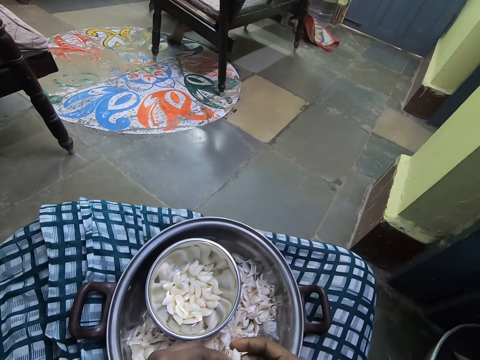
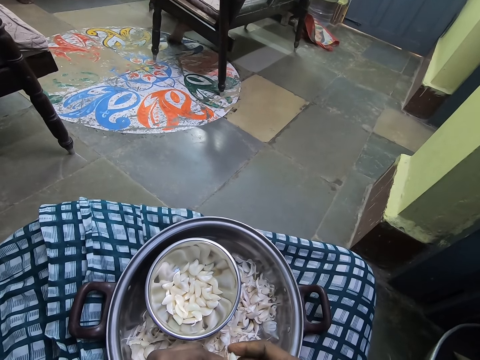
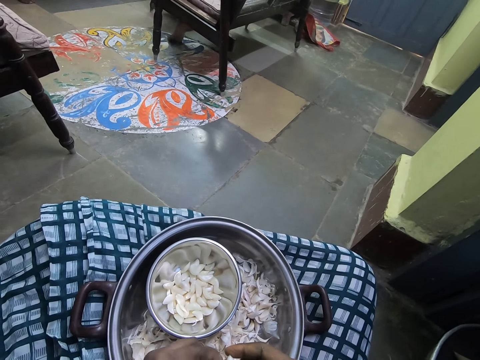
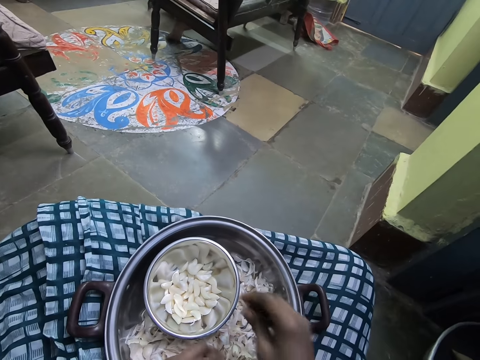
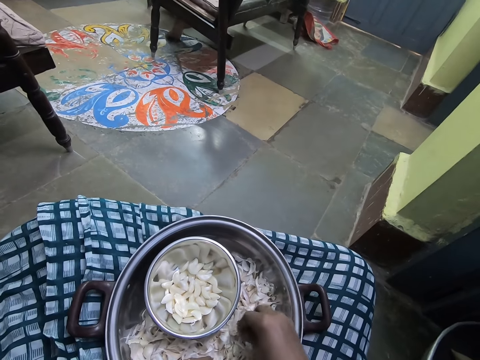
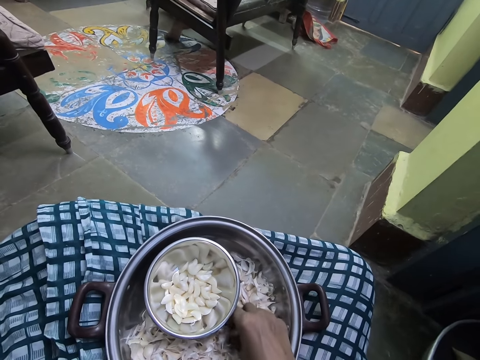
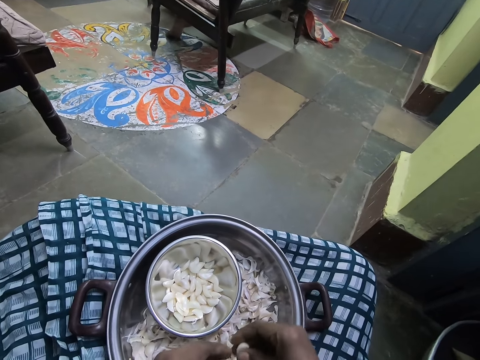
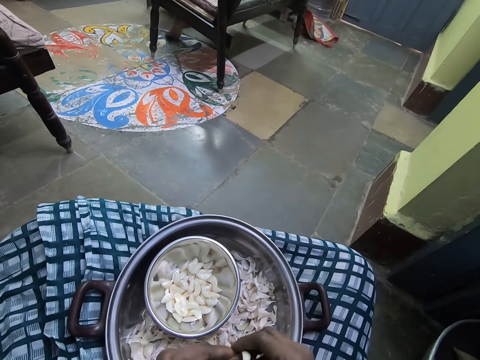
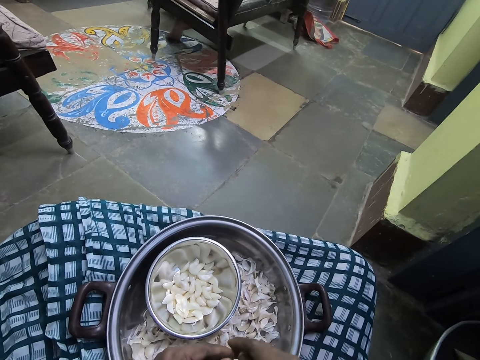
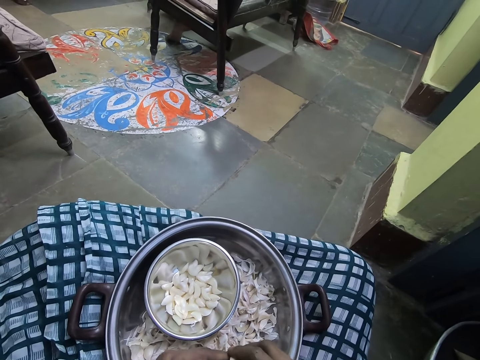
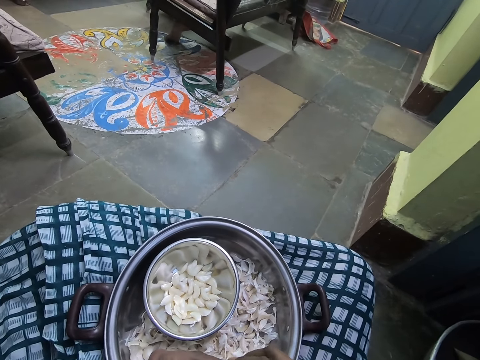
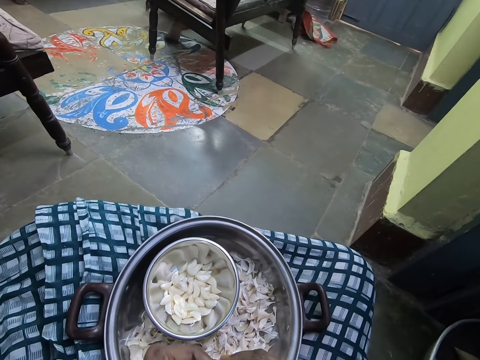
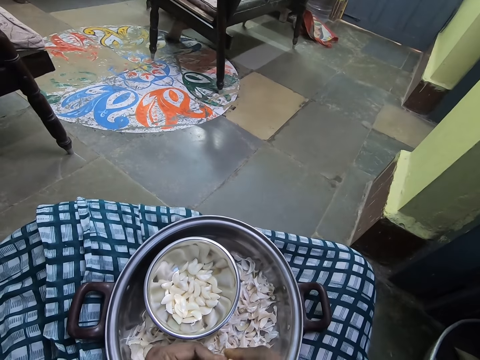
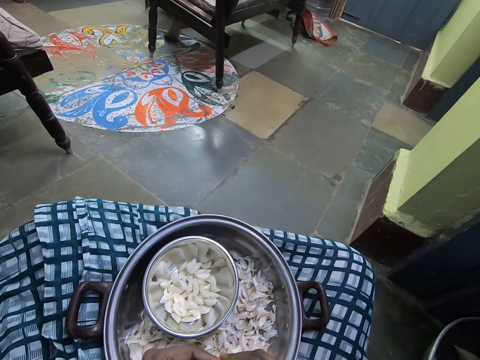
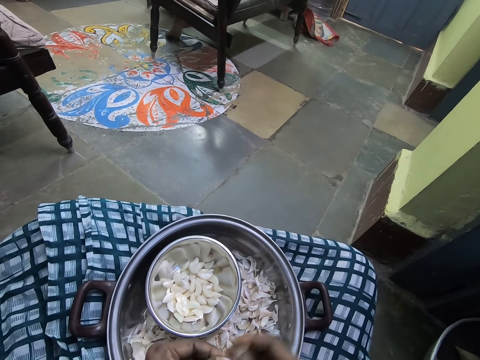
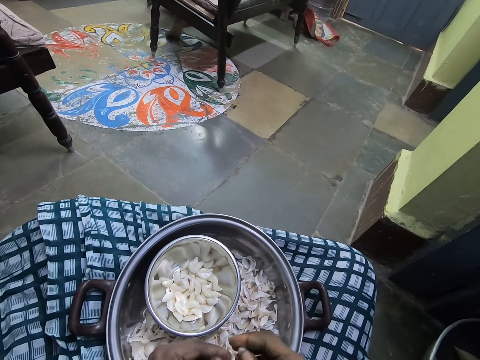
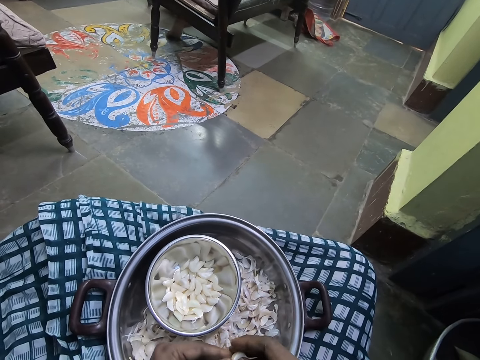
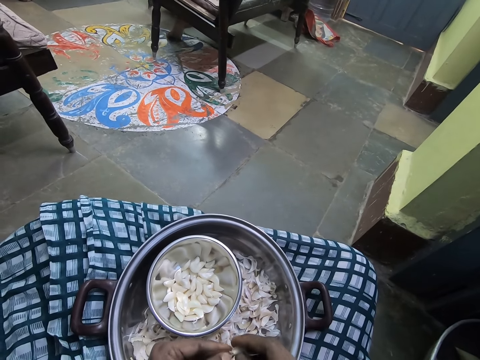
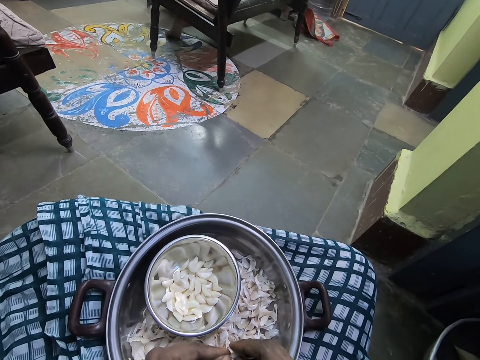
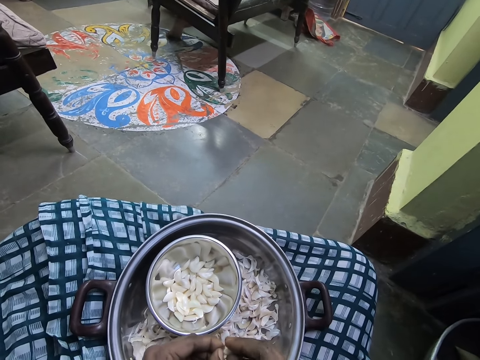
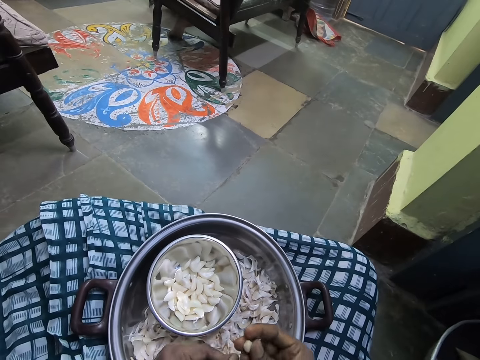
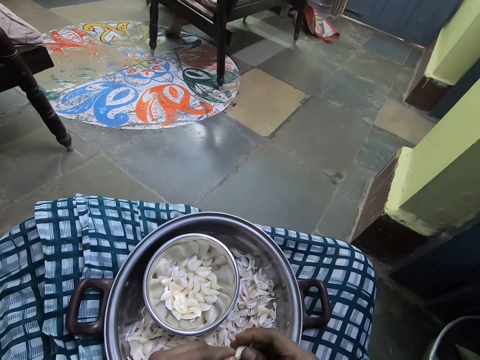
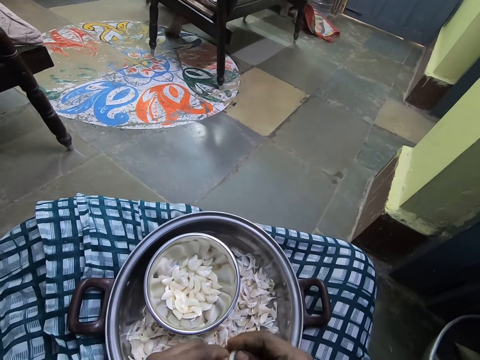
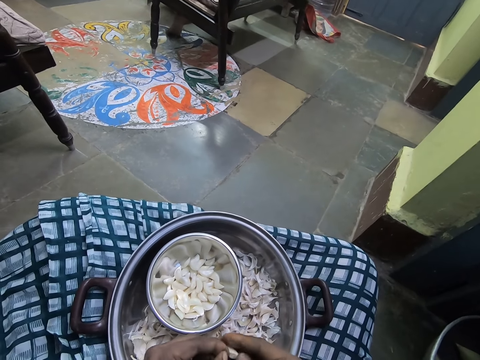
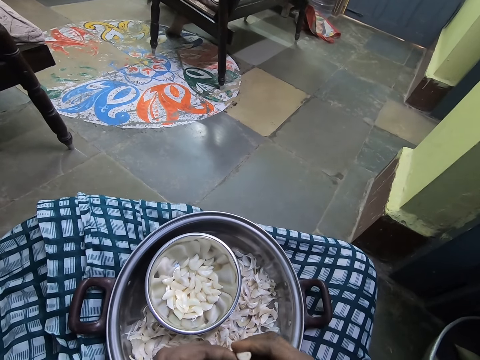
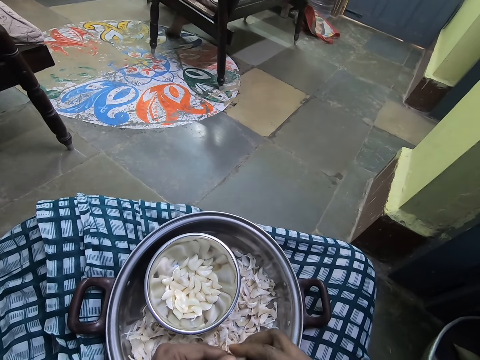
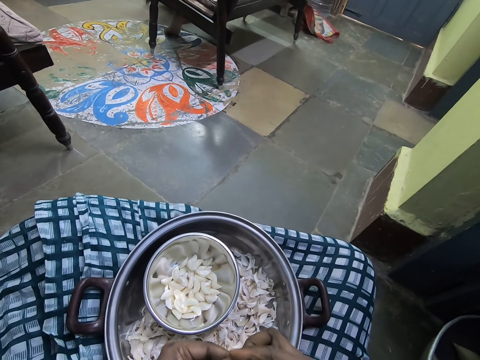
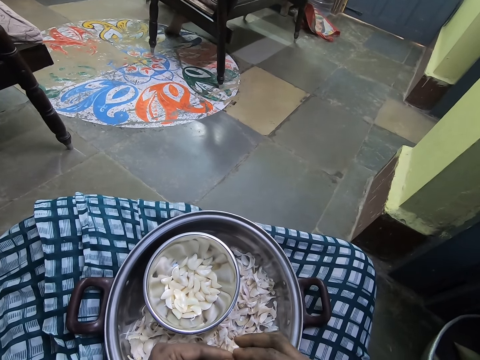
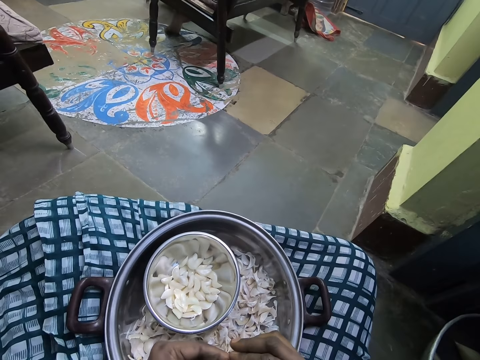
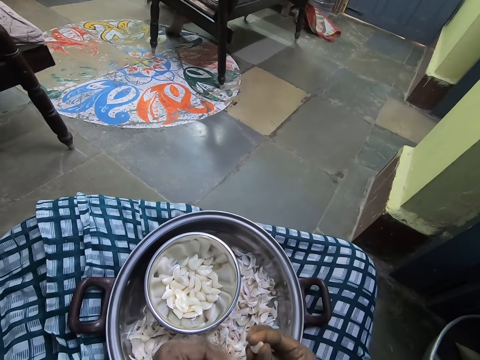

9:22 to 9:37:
The camera wearer throws the garlic in the bowl. They pick the garlic in the bowl with the right hand. They peel the outer layer of the garlic with hands.

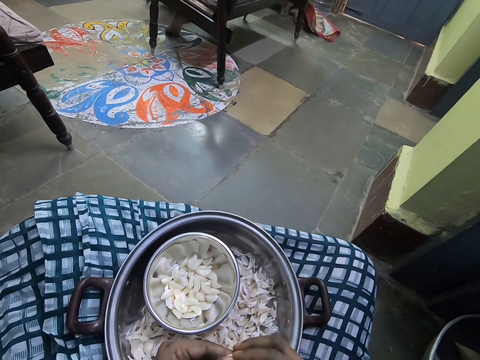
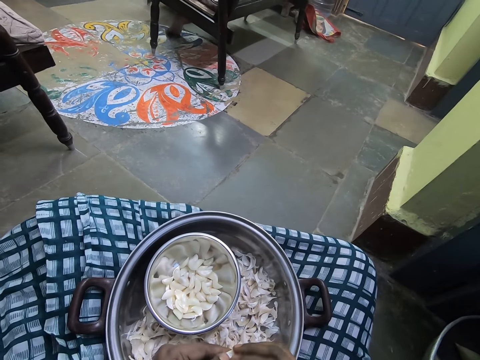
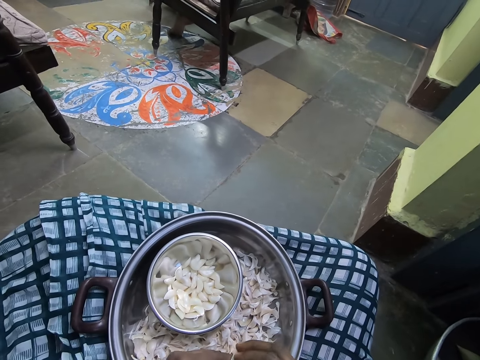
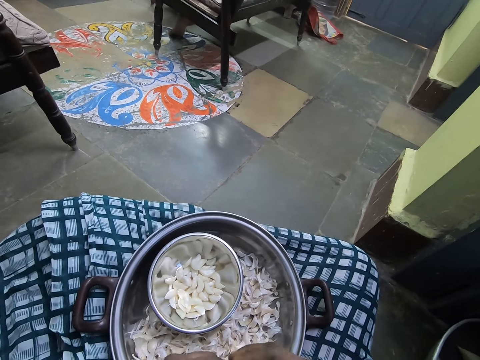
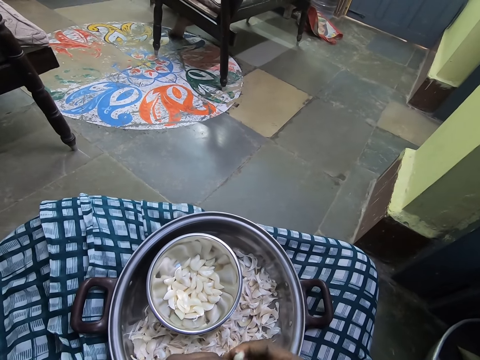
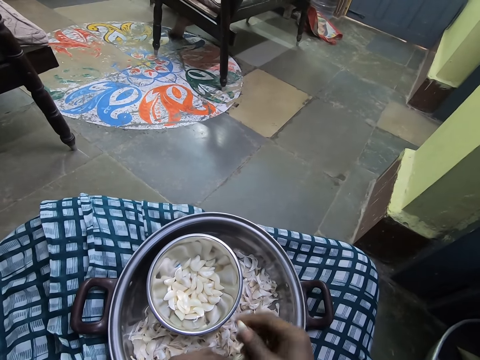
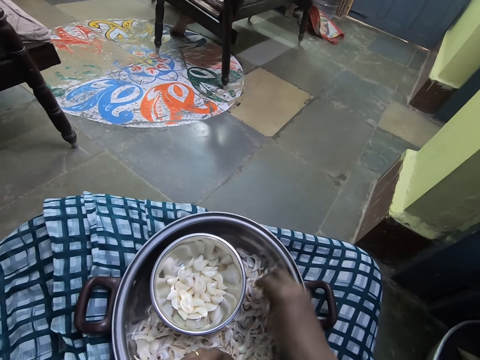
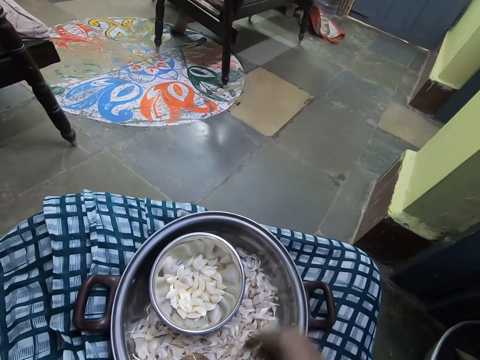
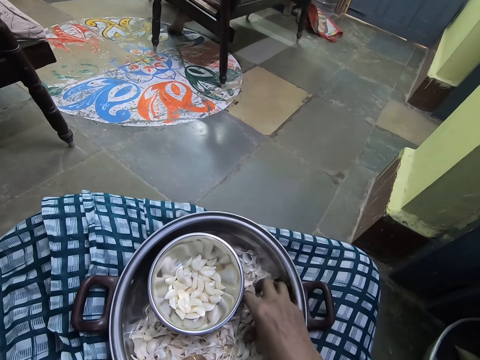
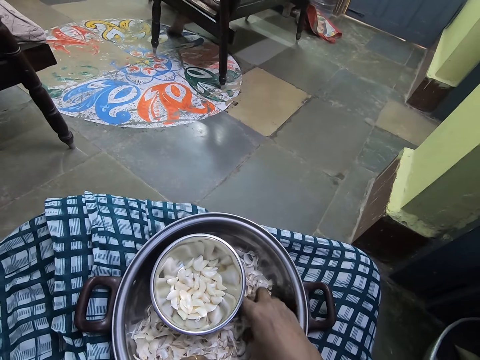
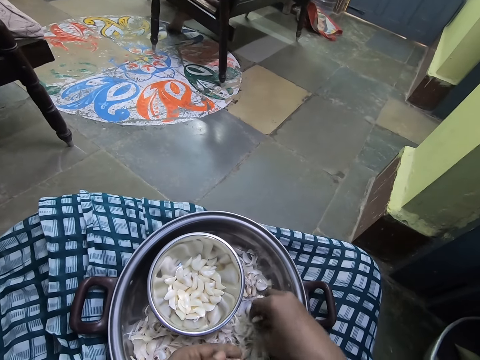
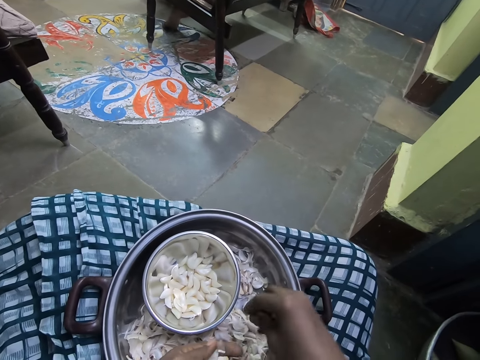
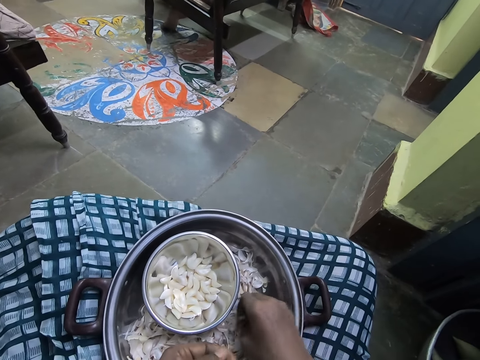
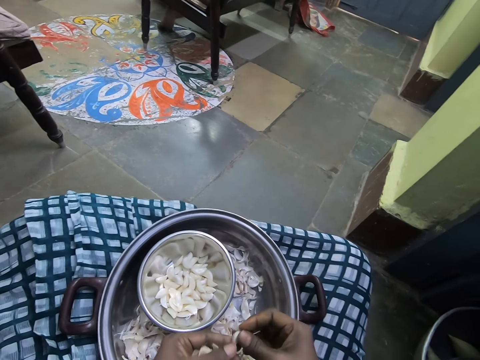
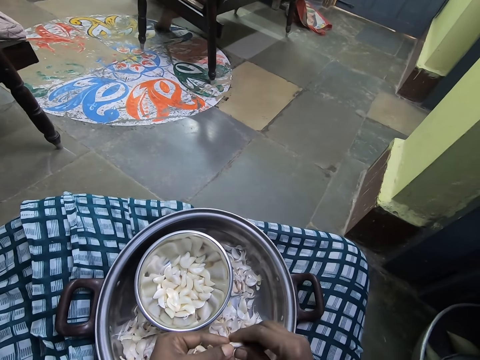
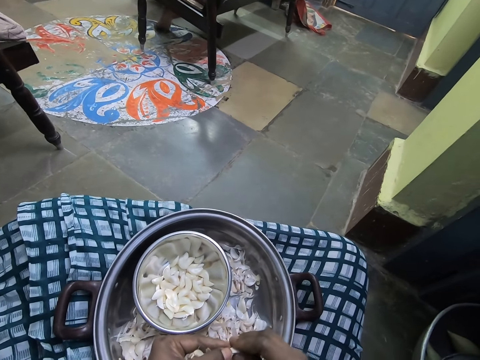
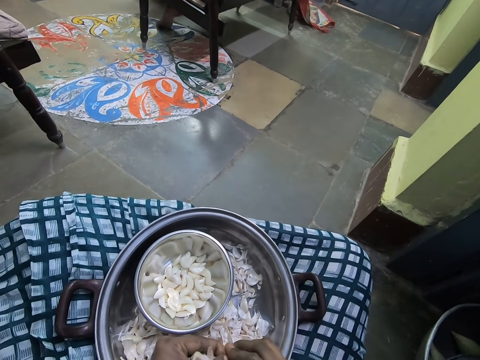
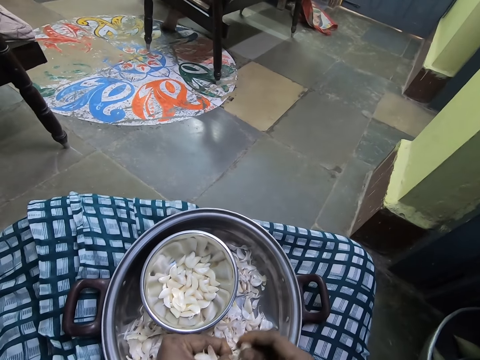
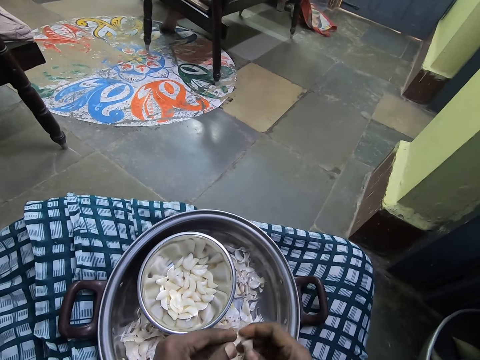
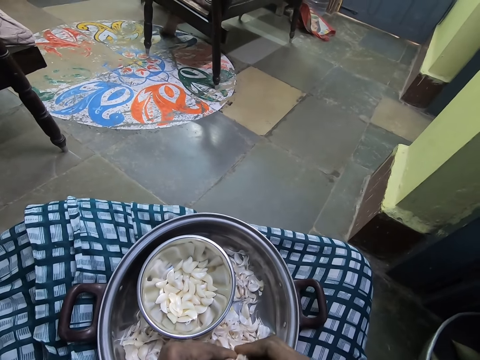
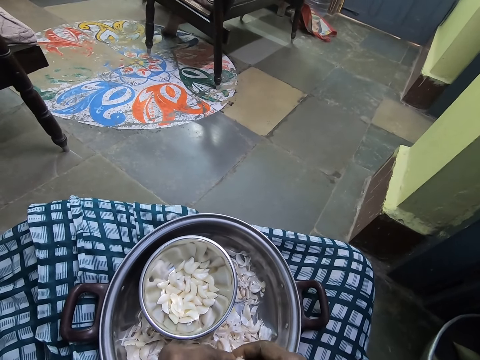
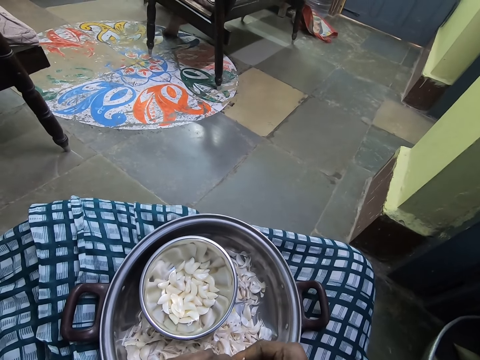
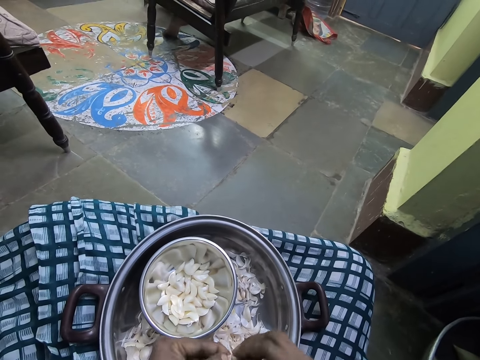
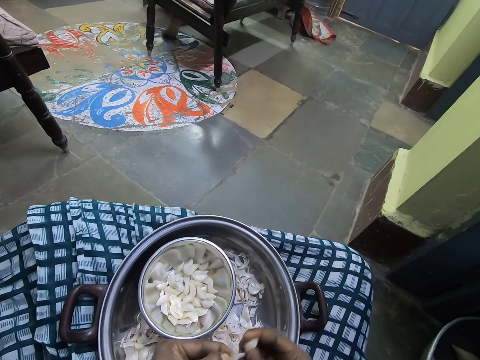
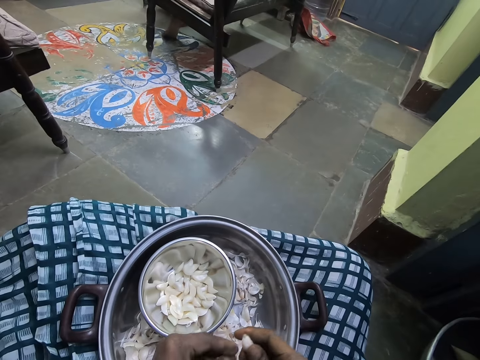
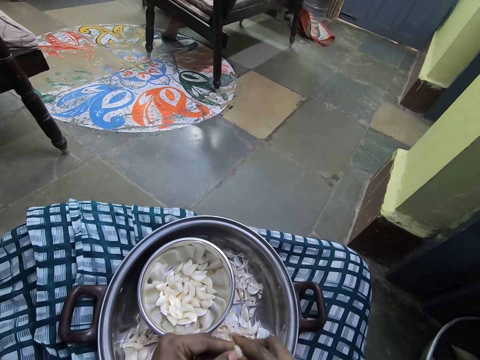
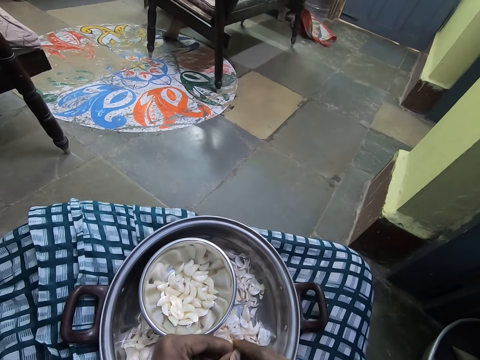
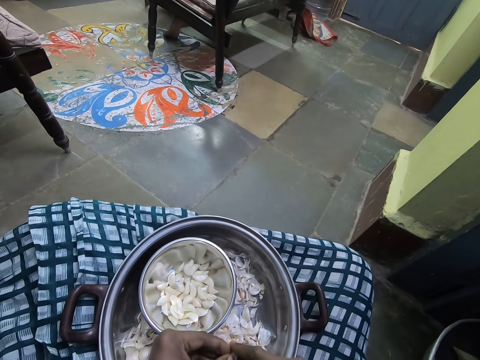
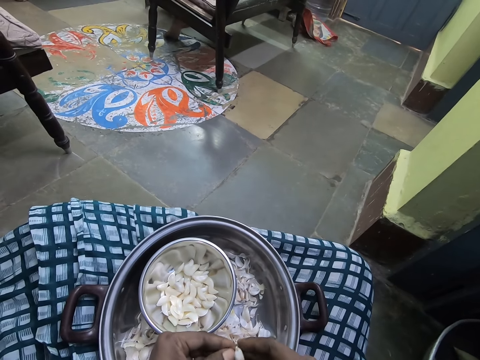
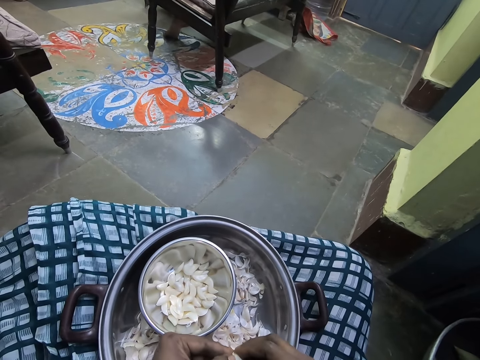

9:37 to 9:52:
The camera wearer throws the garlic in the bowl. They pick the garlic in the bowl with the right hand. They peel the outer layer of the garlic with hands.
